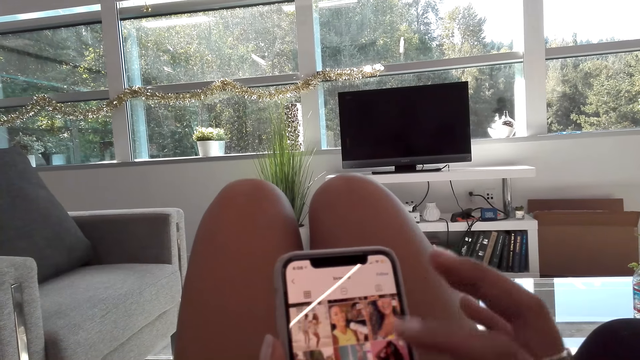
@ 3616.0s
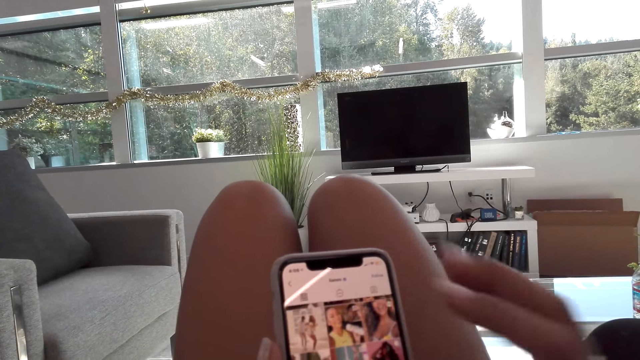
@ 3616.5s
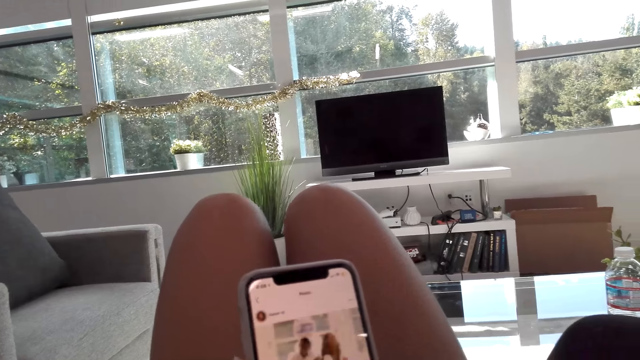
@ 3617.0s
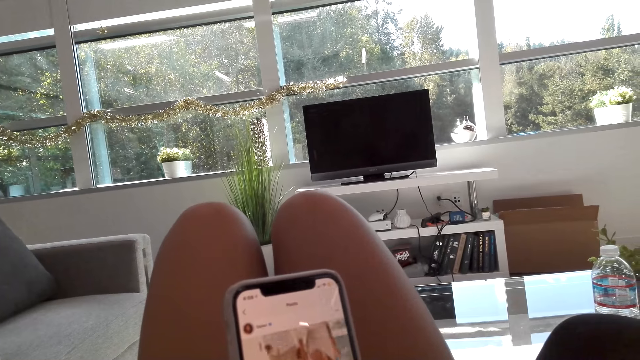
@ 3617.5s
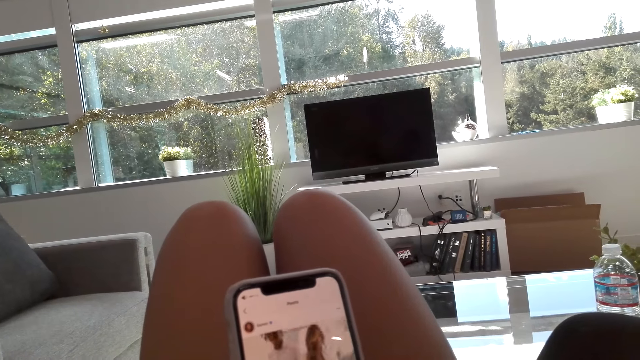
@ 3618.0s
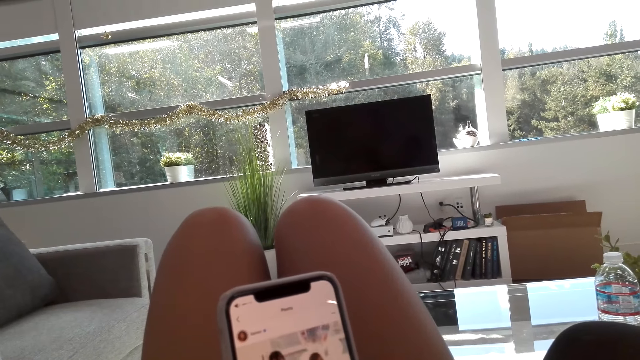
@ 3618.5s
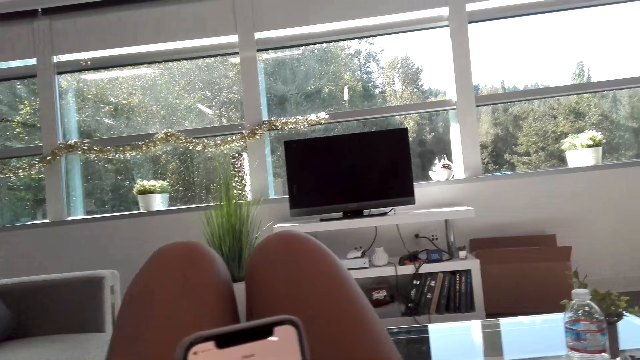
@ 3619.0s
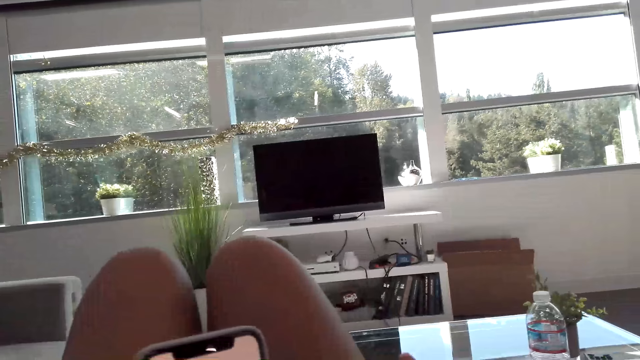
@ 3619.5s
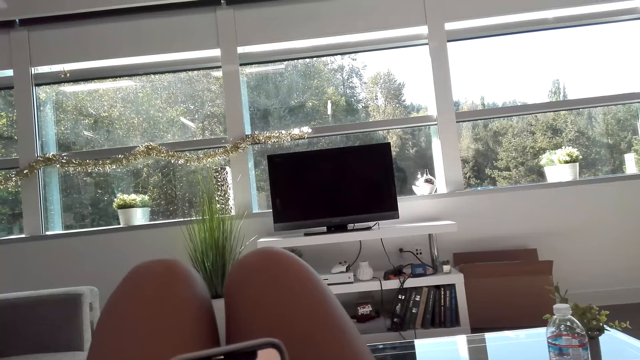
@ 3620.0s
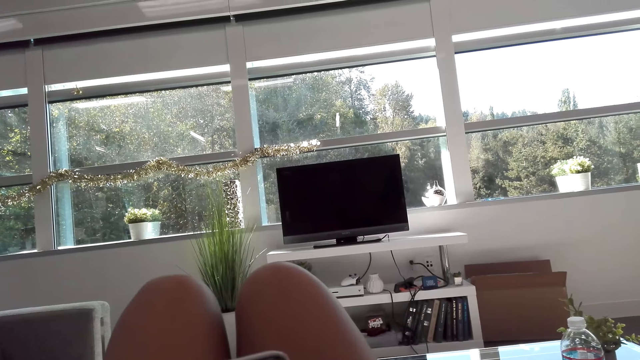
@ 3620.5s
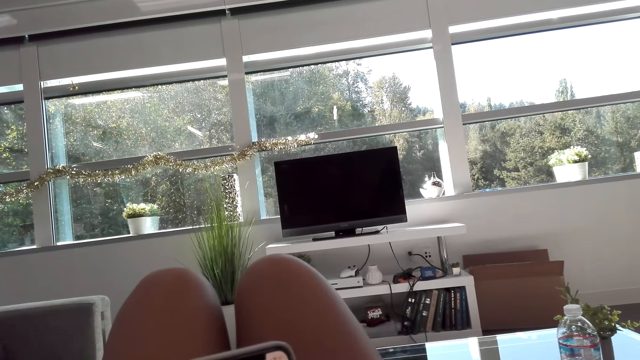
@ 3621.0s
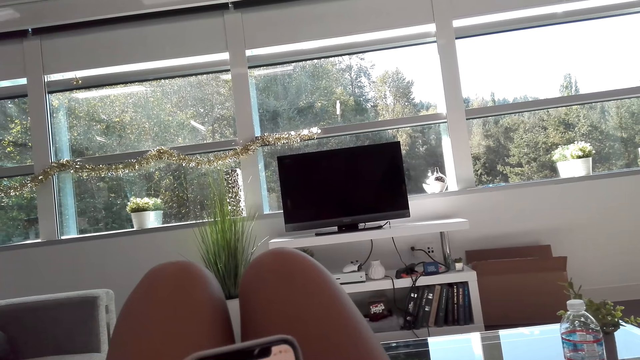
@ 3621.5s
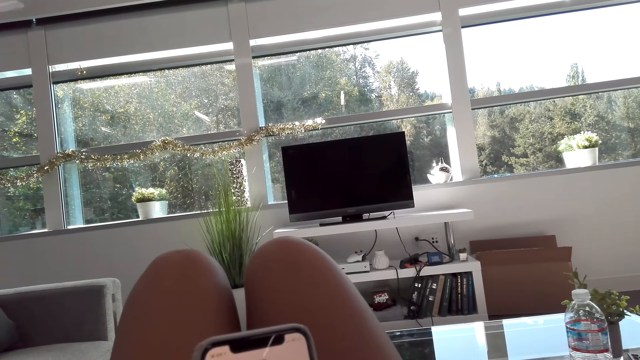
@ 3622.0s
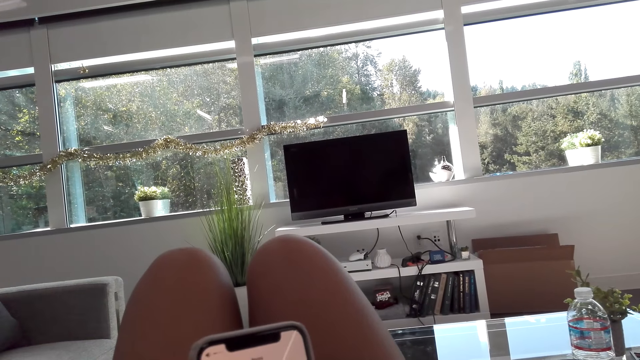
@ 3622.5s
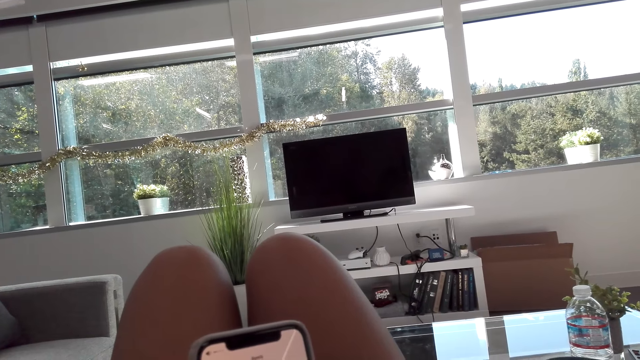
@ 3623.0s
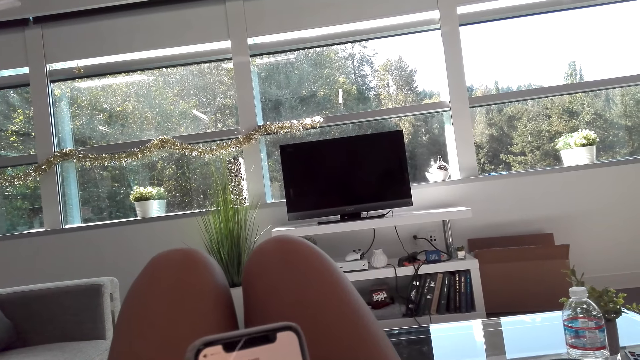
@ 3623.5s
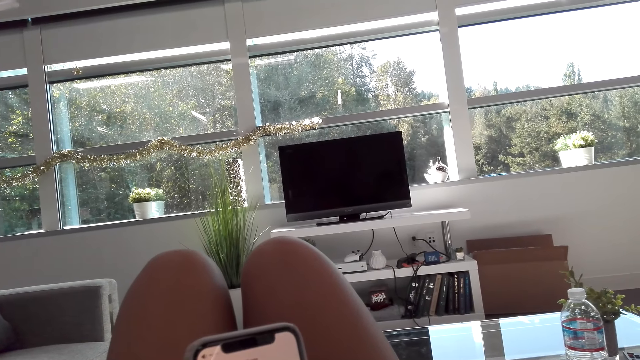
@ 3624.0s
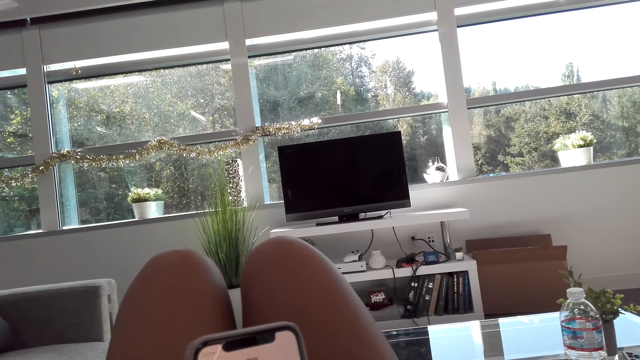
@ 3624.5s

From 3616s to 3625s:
The camera wearer scrolls a phone. A woman talks to the camera wearer. The camera wearer talks to the woman.

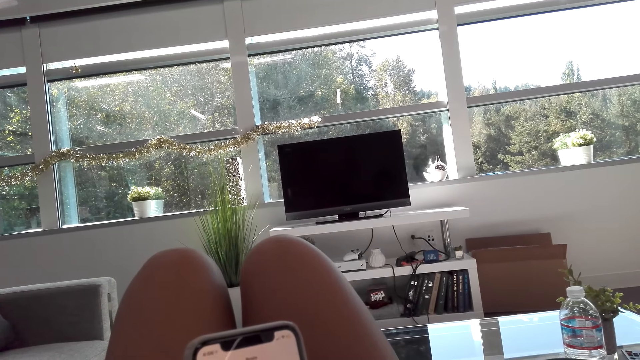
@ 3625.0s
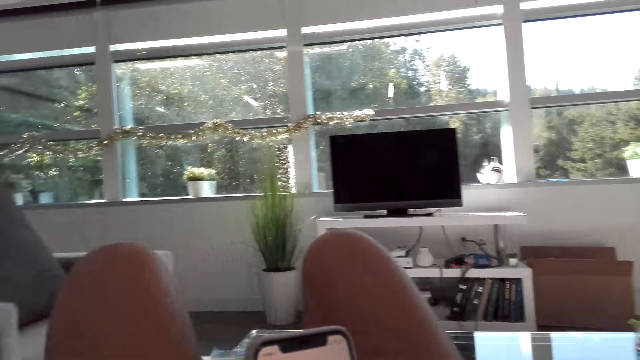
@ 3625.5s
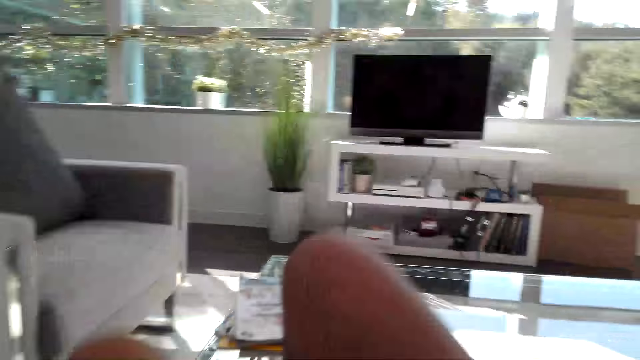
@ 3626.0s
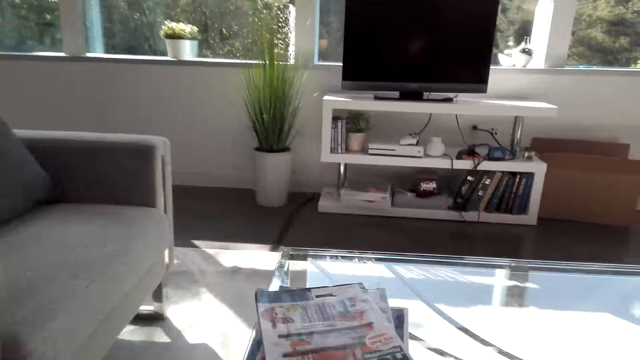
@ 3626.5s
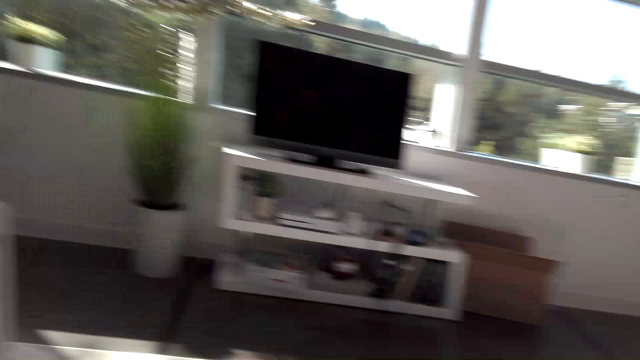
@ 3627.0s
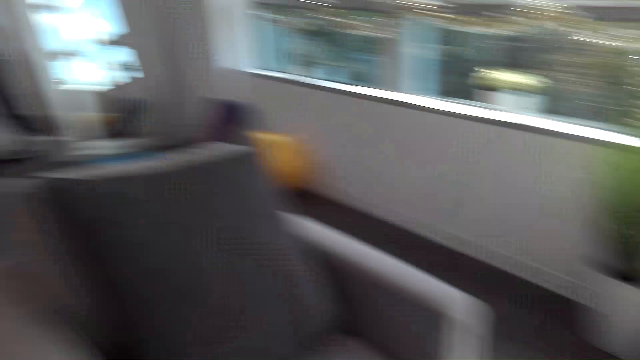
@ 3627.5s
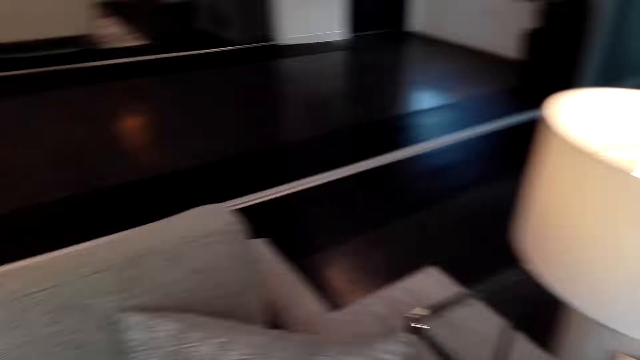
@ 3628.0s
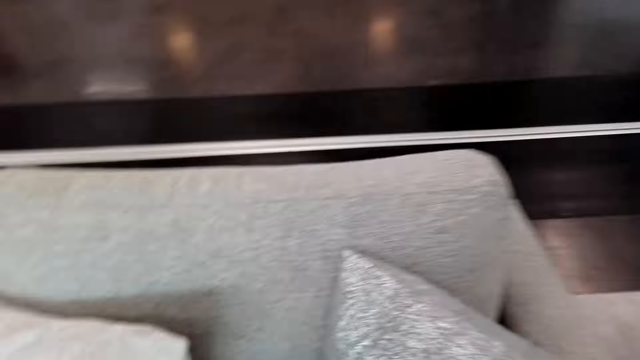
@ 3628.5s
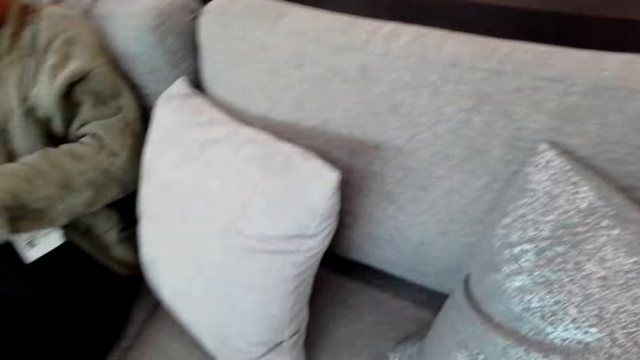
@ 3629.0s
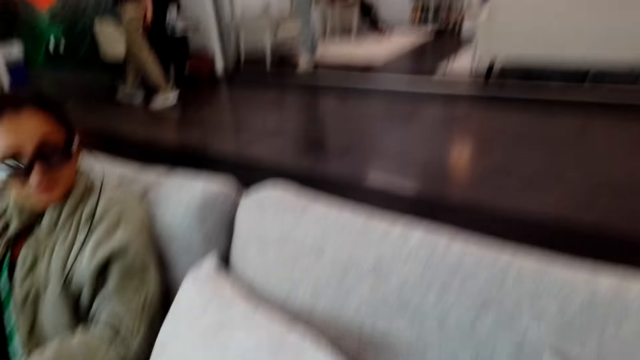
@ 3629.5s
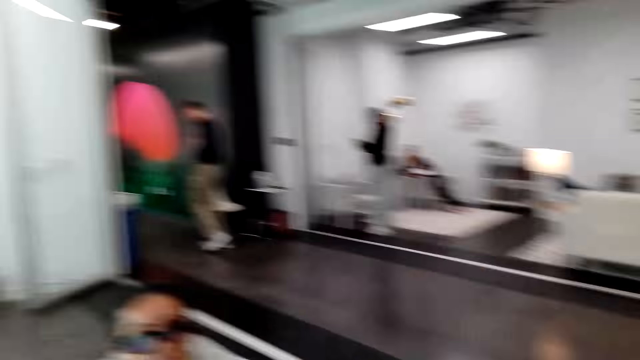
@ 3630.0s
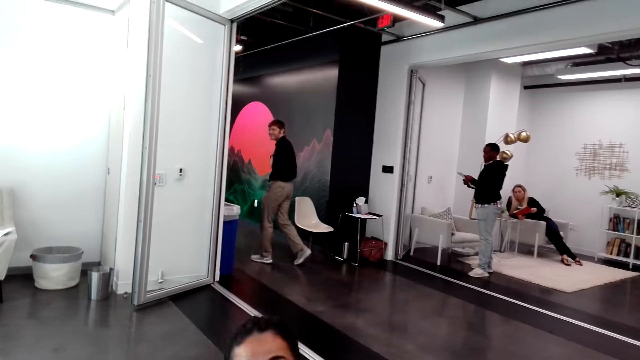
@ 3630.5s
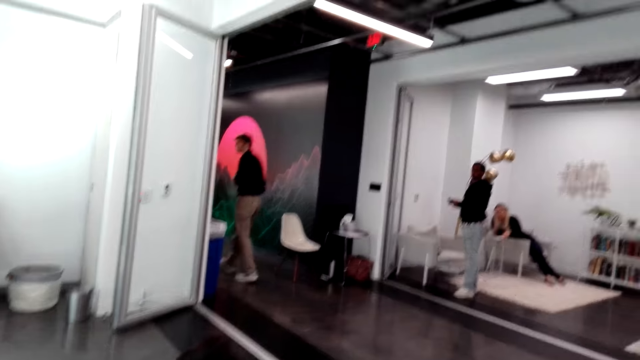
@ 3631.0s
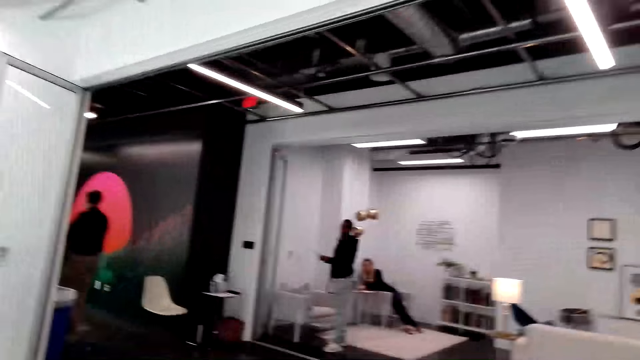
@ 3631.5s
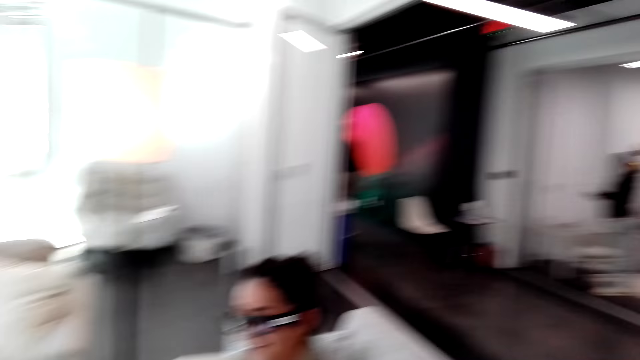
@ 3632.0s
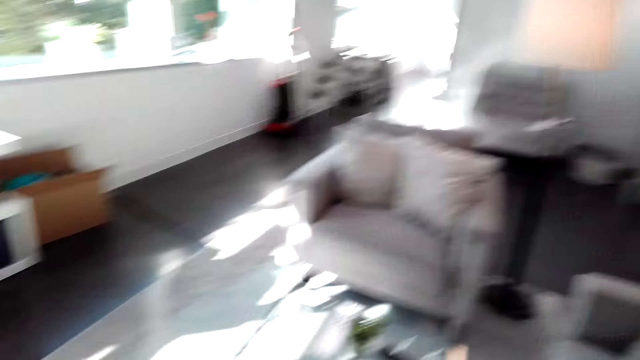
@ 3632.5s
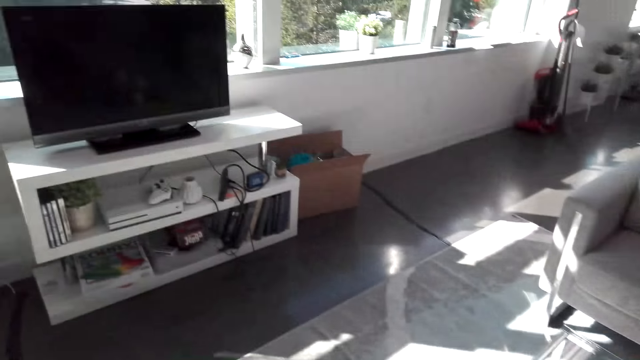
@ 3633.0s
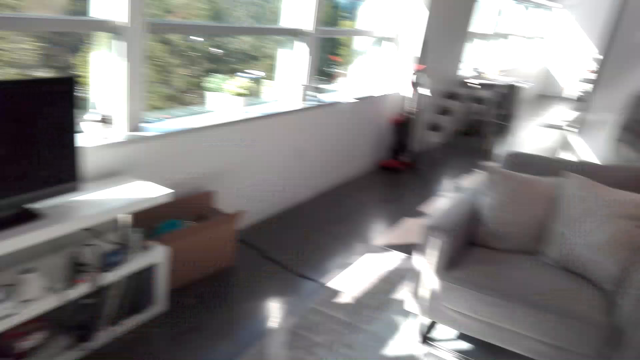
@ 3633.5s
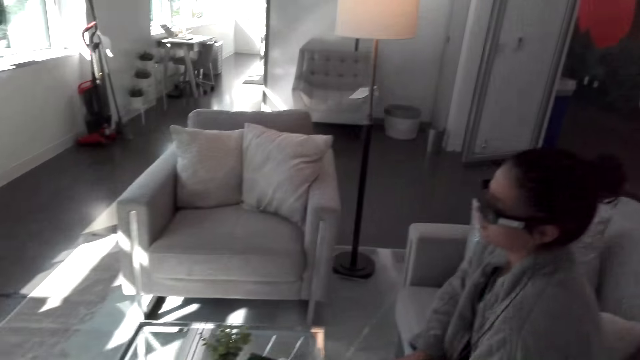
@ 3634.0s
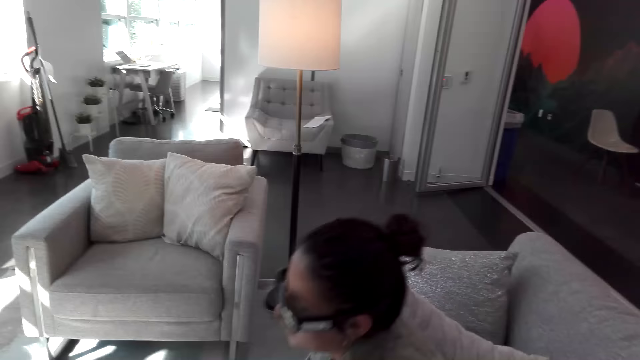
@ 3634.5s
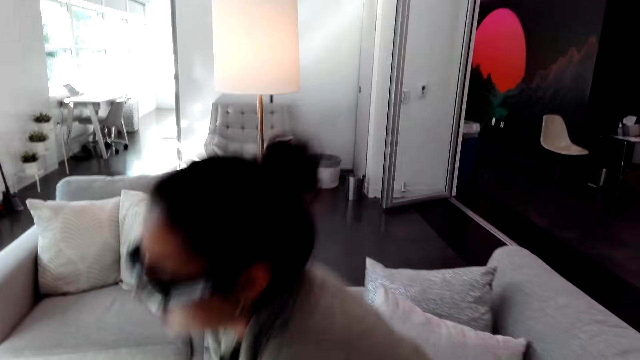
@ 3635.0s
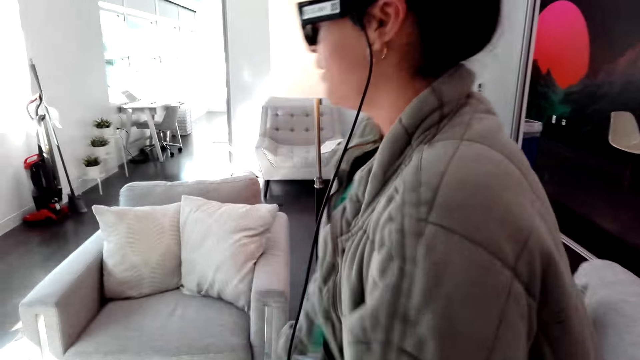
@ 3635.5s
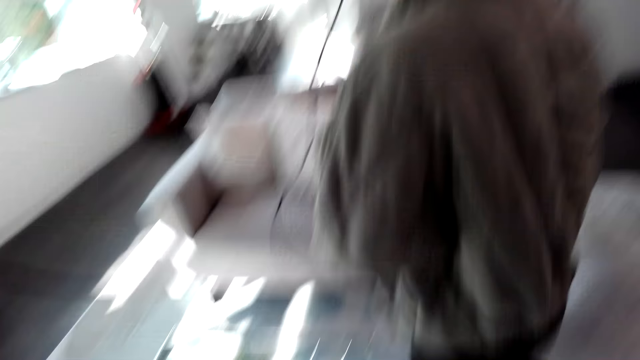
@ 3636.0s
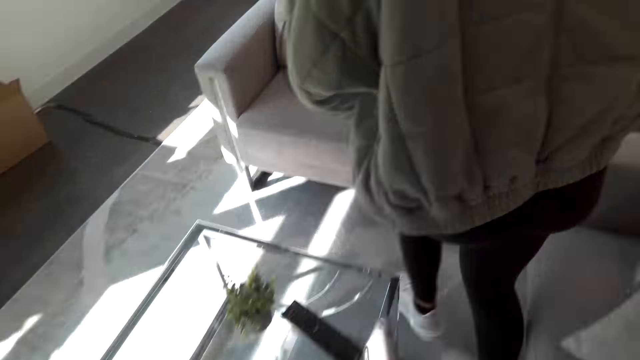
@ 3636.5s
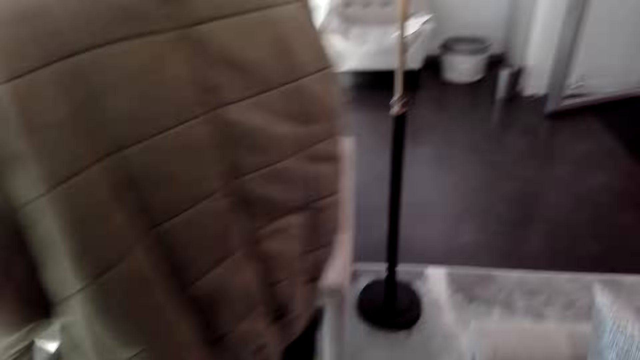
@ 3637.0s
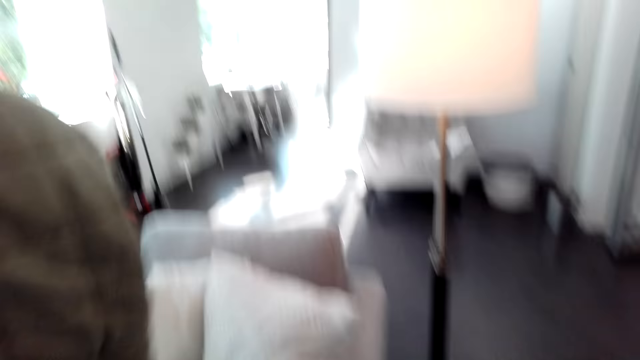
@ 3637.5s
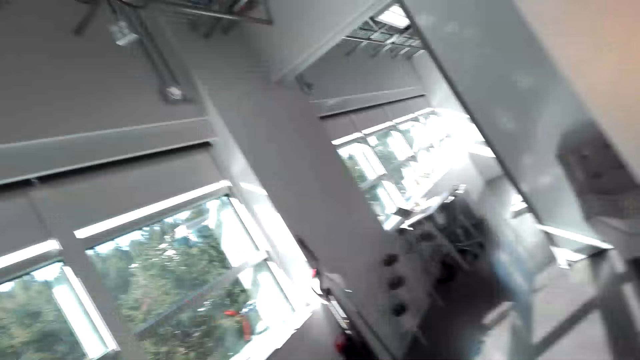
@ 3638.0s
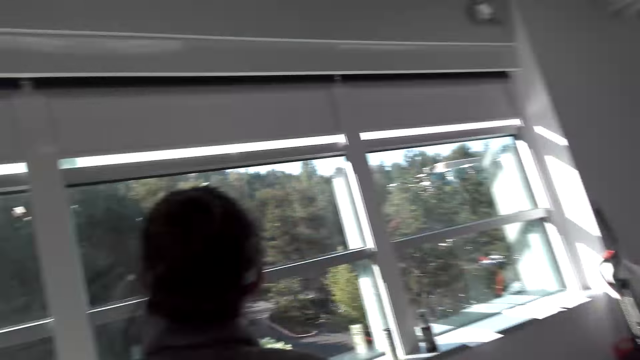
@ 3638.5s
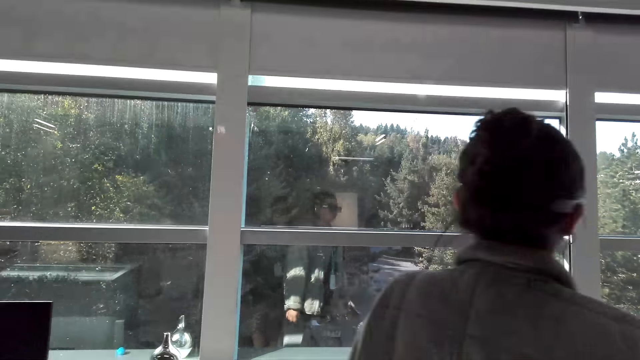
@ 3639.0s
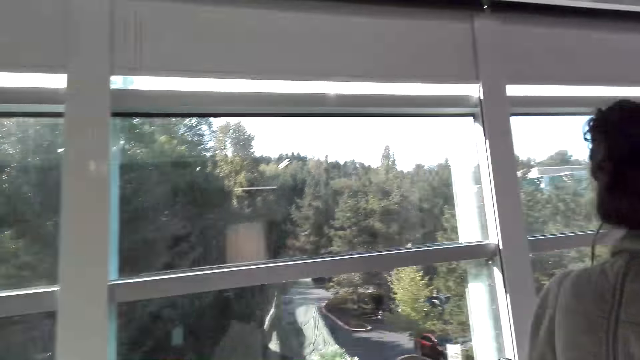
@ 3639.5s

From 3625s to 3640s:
A woman talks to the camera wearer. The camera wearer turns round. They get up. They talk to the woman. A person walks around. The camera wearer looks around. Another person stands. The woman talks to the camera wearer. The woman gets up. The other person walks around. The camera wearer talks to the woman. They walk the woman out.
